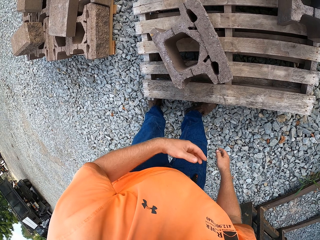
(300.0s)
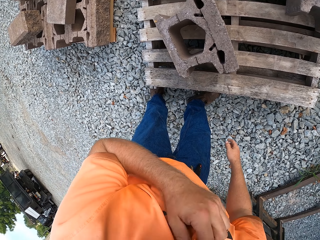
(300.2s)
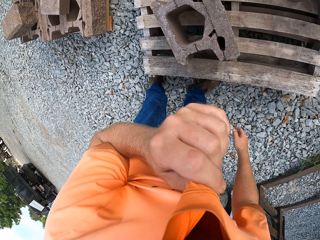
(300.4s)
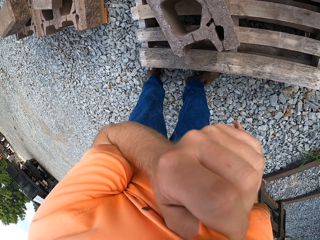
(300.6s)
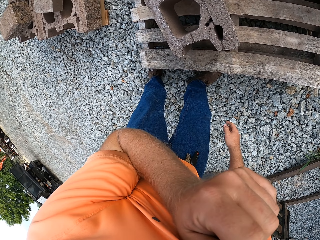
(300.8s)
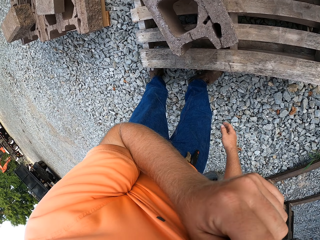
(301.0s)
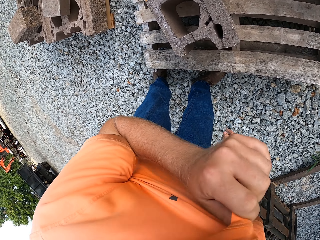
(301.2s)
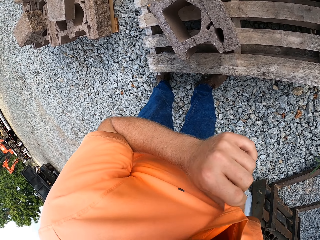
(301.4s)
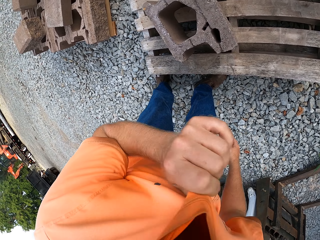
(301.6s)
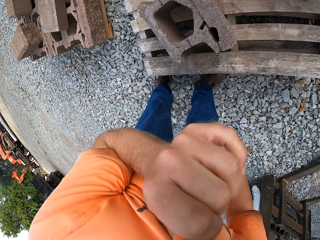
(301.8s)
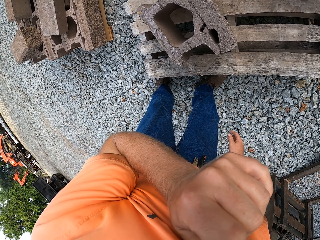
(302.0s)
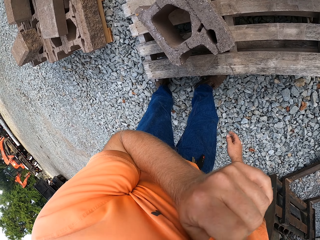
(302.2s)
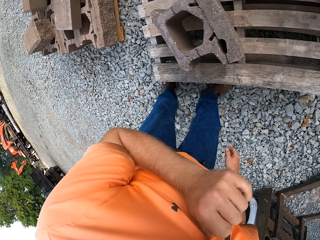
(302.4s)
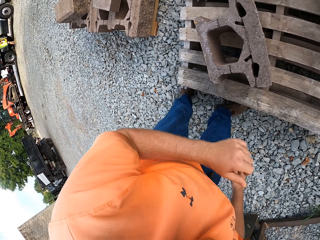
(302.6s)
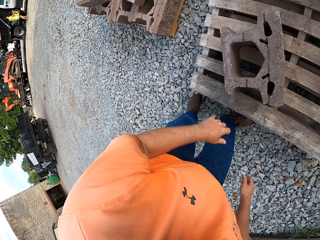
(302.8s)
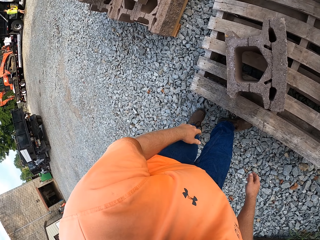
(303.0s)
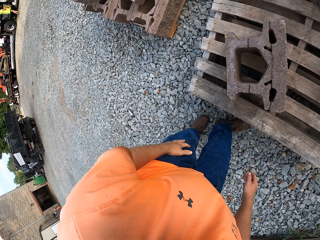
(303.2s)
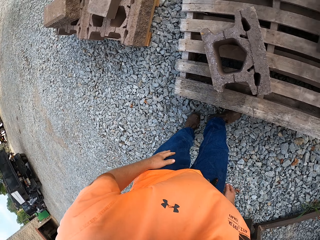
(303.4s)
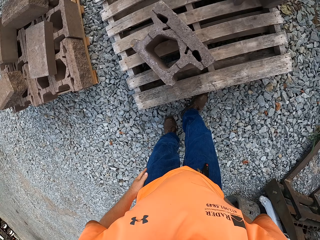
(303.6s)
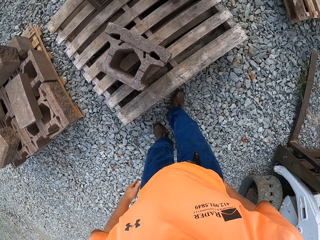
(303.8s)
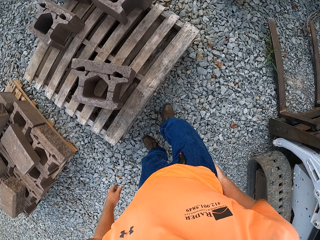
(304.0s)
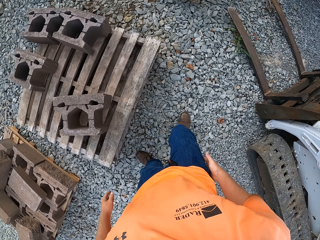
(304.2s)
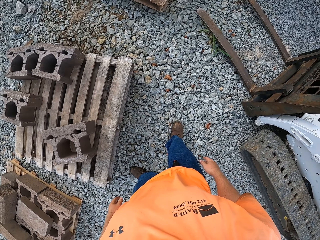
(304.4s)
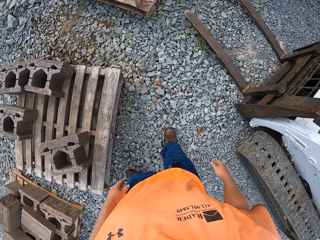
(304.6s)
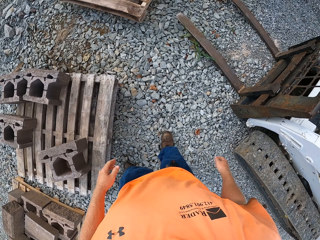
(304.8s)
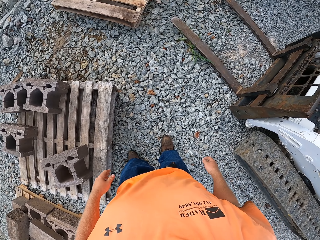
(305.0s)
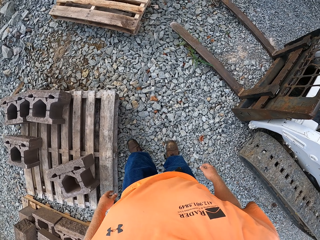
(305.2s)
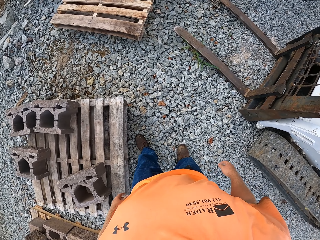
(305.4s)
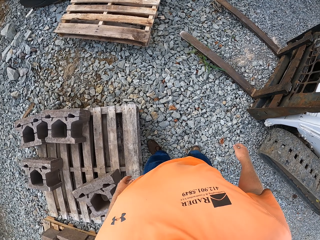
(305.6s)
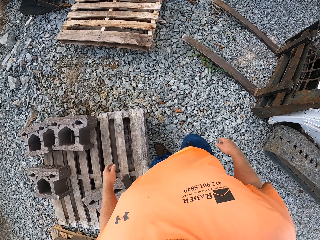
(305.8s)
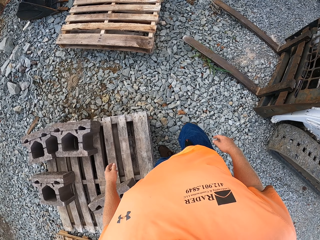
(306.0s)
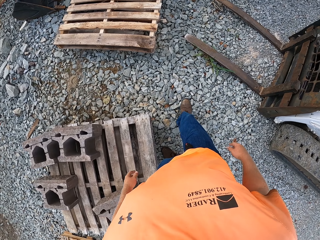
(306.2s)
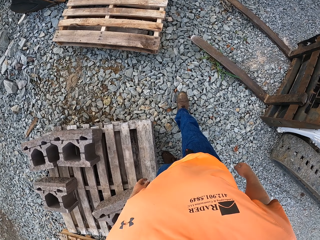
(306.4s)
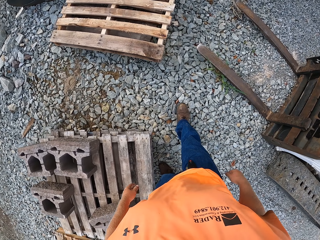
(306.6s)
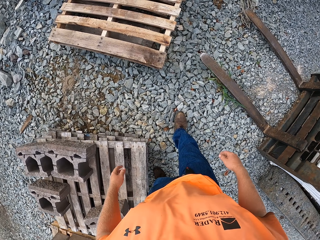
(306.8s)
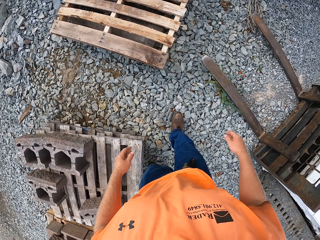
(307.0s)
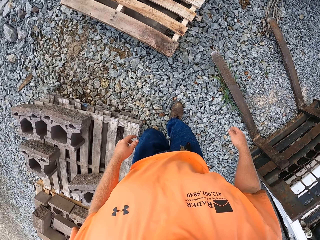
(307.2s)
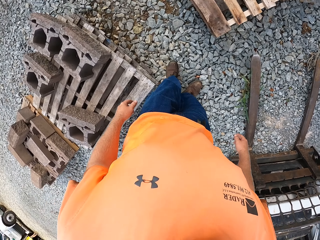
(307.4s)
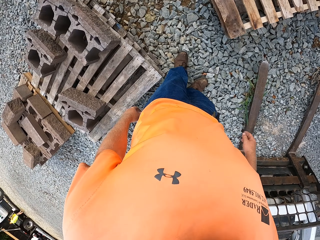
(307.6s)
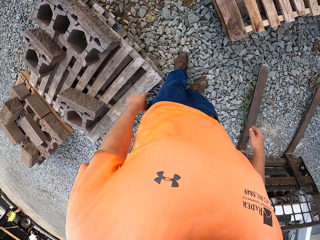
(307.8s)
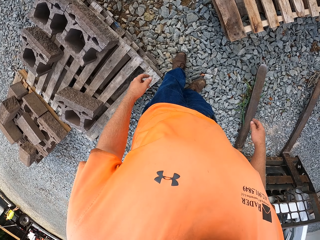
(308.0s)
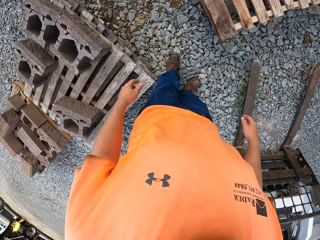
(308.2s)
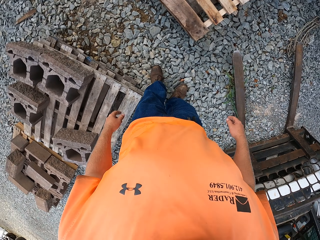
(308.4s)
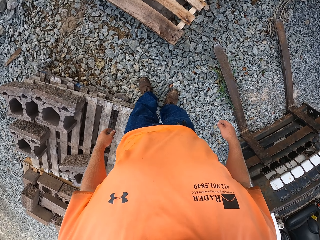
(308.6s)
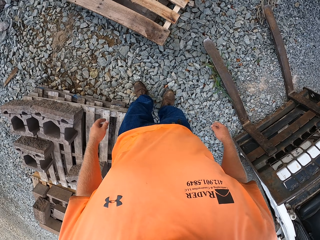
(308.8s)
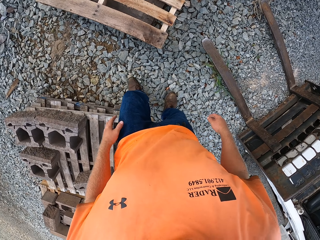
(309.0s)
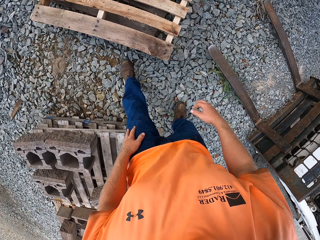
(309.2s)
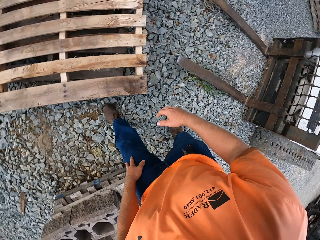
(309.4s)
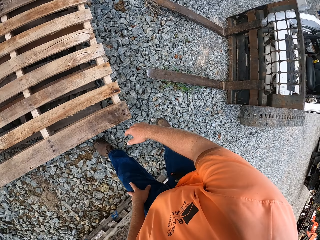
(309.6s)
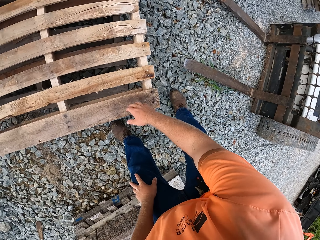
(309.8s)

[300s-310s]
The camera wearer wipes his face. He holds his T-shirt up with his left hand. He touches his jeans with his left hand. He walks.

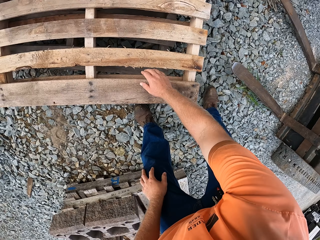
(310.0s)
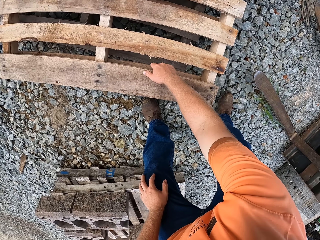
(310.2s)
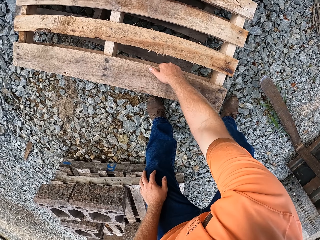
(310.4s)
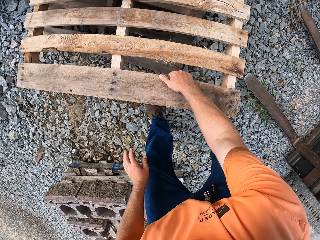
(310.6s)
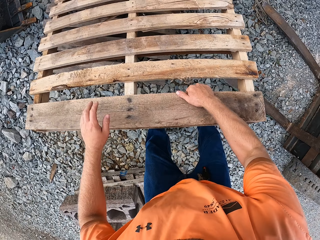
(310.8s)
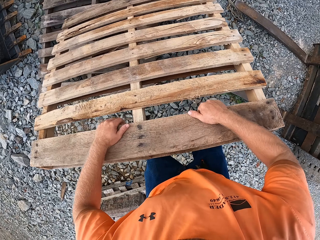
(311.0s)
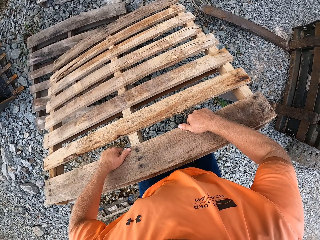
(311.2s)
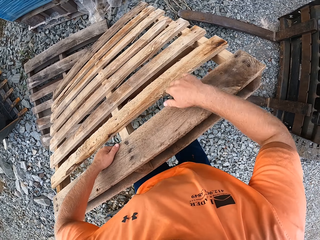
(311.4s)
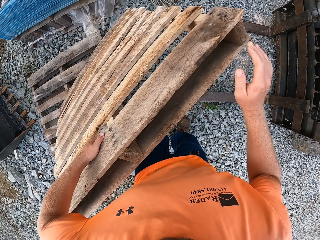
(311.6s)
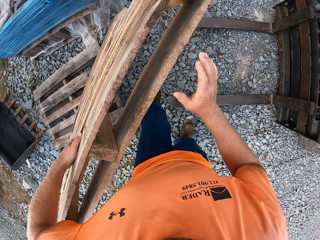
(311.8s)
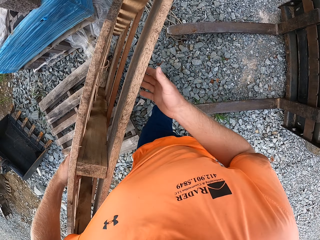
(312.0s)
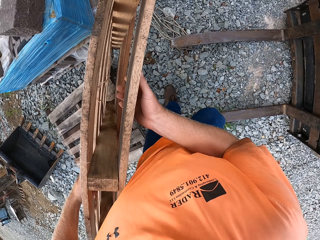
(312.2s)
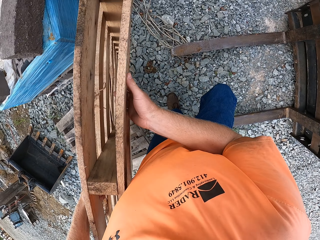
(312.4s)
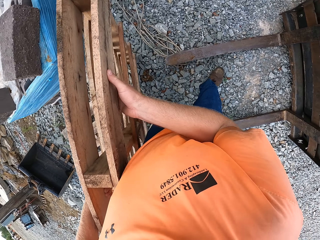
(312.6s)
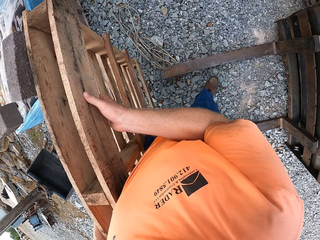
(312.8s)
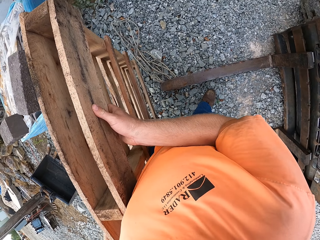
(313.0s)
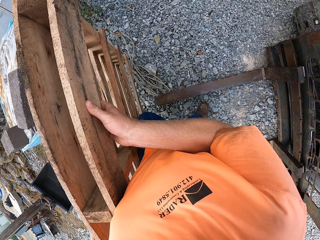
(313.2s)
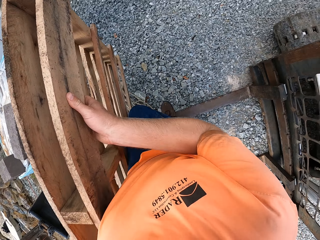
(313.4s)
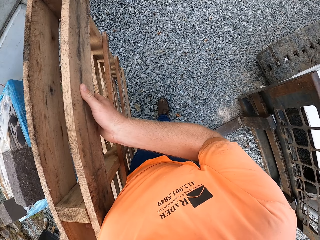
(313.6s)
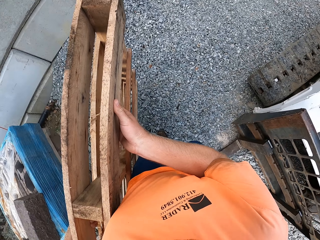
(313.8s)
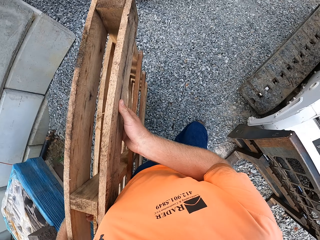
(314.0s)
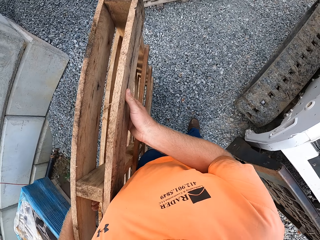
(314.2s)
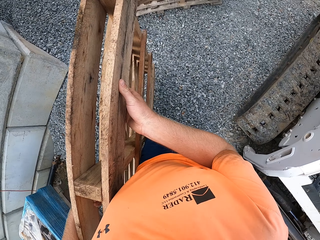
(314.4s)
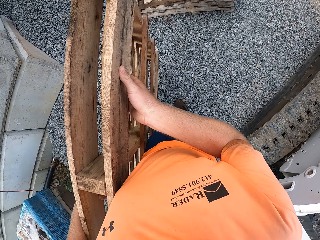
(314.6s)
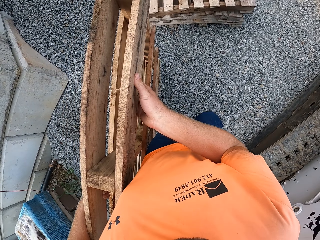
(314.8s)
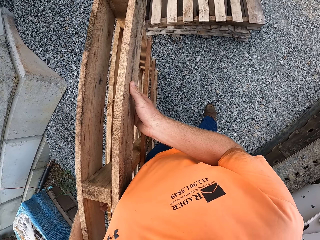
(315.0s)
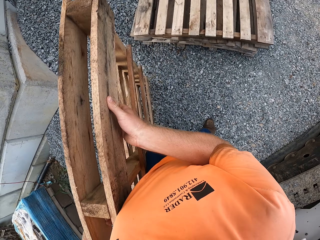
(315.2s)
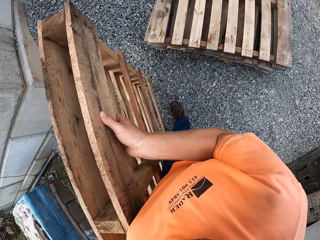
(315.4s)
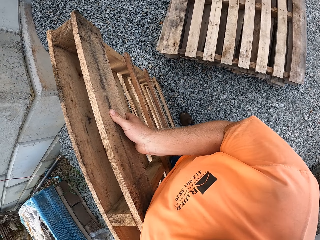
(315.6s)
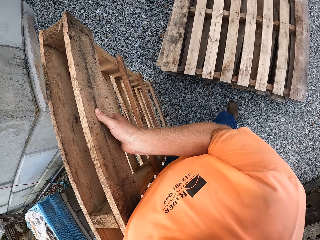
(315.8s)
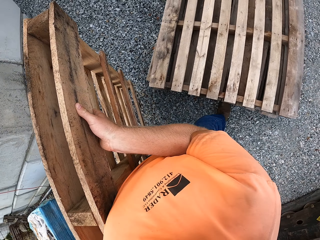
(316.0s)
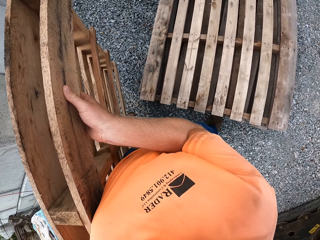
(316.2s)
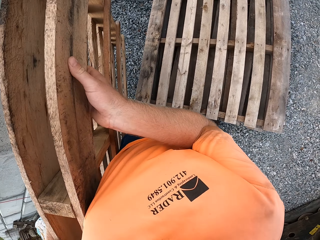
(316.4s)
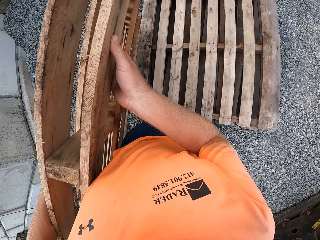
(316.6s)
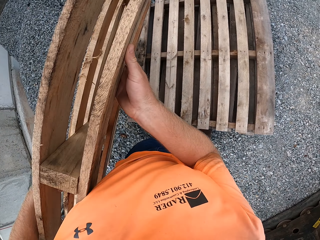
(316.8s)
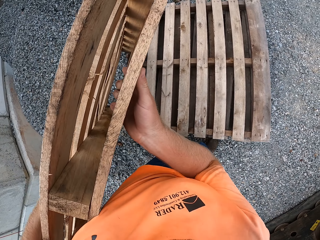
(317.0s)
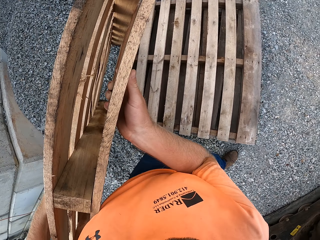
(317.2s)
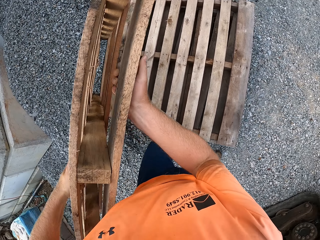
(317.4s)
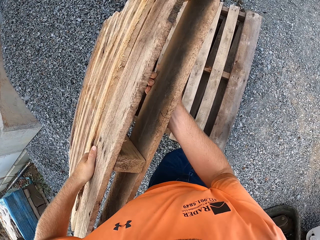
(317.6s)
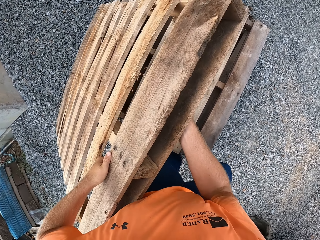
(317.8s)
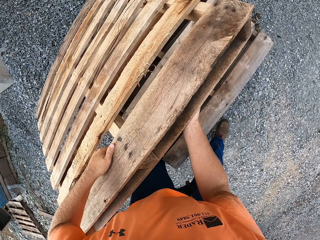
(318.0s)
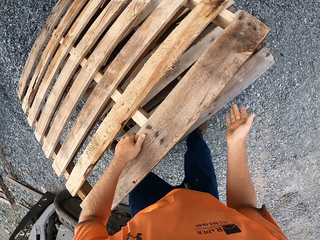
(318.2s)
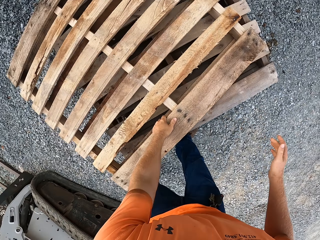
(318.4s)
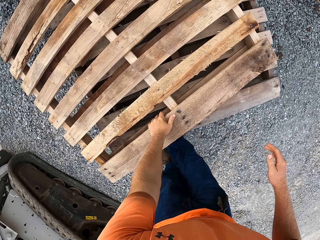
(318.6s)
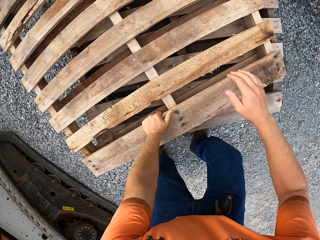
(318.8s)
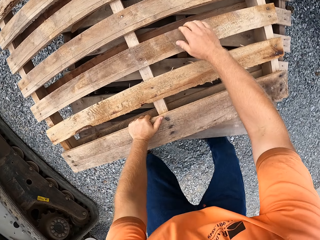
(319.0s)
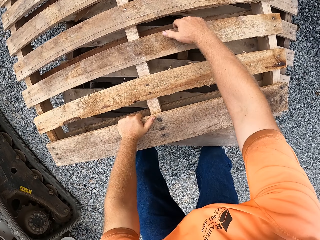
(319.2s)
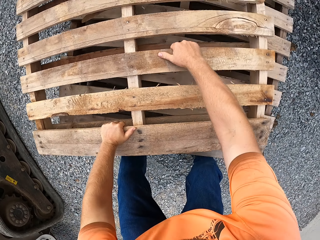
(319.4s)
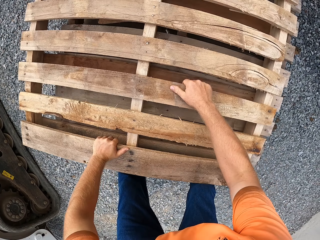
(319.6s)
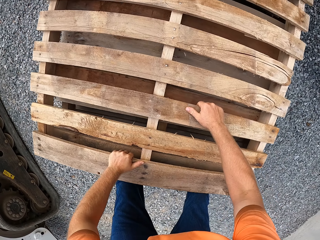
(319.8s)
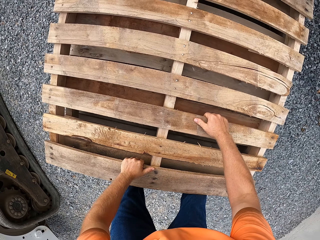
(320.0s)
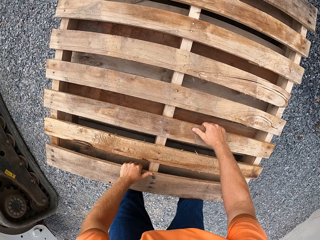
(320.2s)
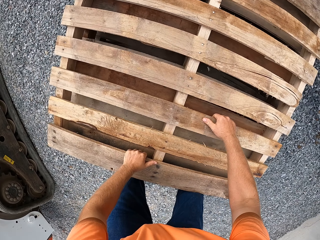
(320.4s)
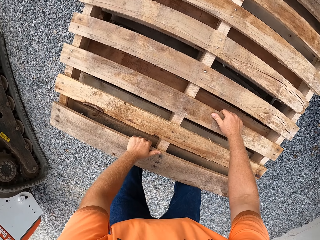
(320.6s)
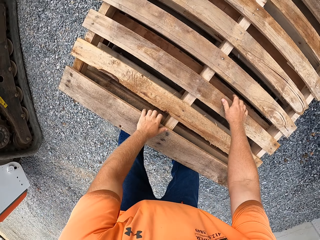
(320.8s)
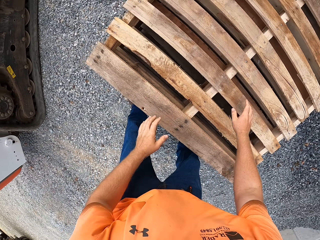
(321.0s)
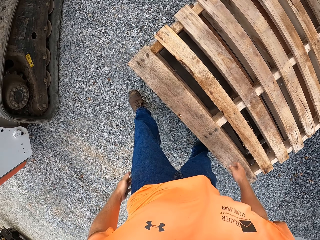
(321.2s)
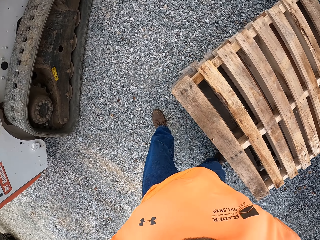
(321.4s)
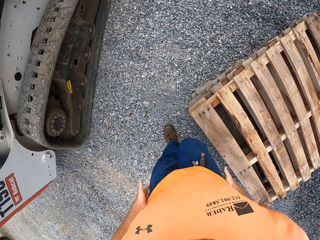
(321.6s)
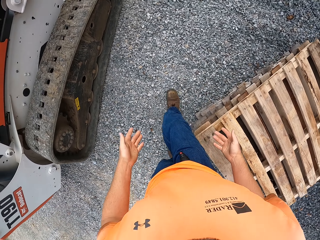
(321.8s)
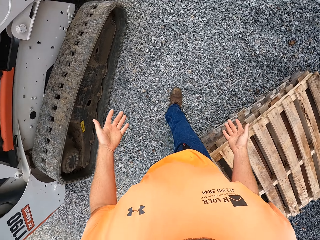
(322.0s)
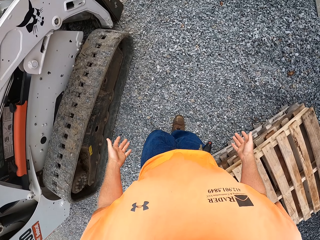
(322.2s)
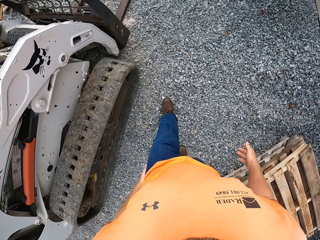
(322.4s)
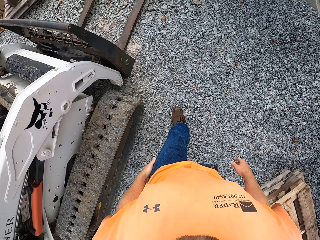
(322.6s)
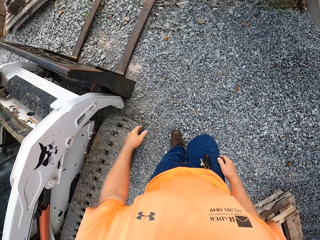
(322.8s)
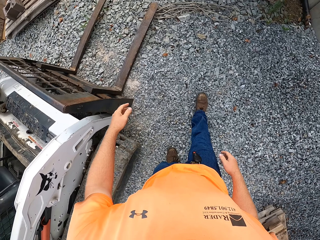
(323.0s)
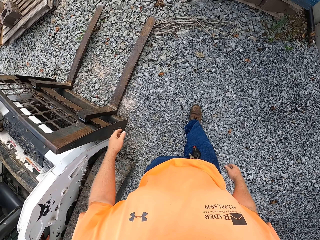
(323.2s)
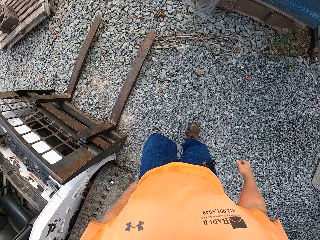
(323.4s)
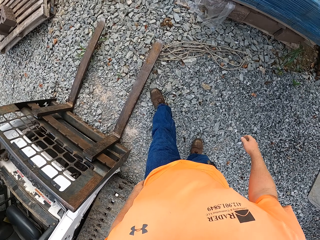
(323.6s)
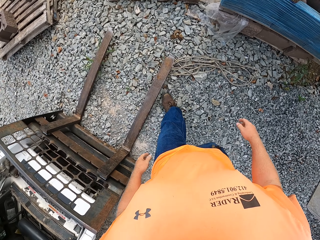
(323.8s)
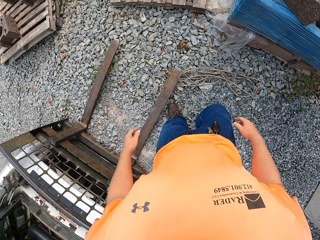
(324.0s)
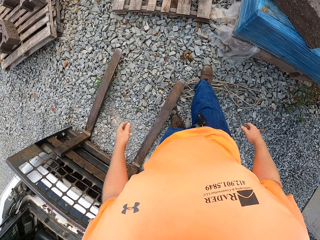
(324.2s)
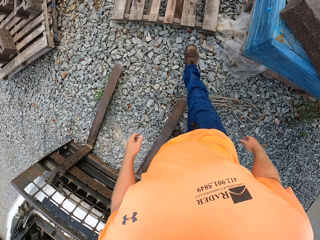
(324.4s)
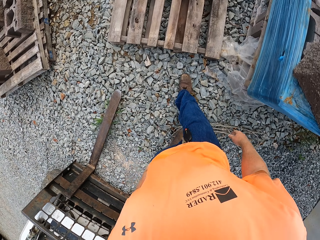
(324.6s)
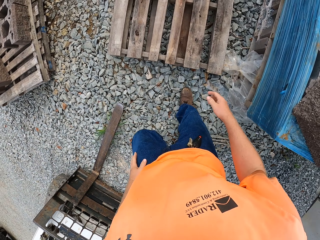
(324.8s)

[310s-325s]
The camera wearer carries a wooden pallet from the ground with his right hand. He carries the wooden pallet with his hands. He walks towards a pile of wooden pallets on the ground. He sets the wooden pallet in his hands on the pile of wooden pallets on the ground. He cleans his hands on his jeans. He walks towards a wooden pallet on the ground.
